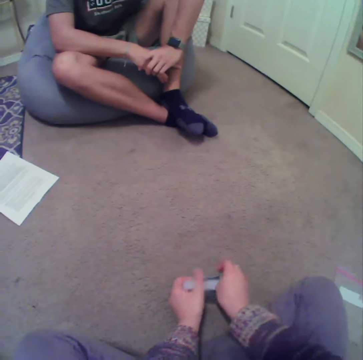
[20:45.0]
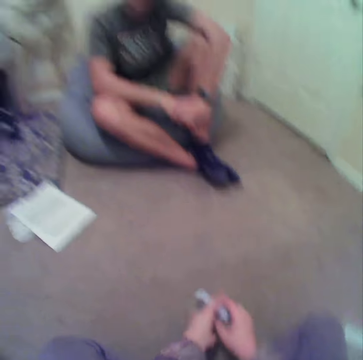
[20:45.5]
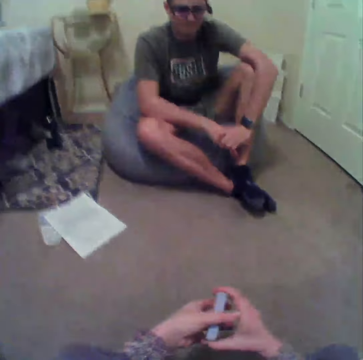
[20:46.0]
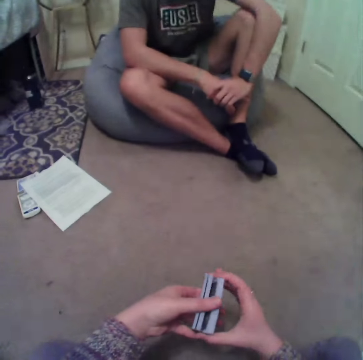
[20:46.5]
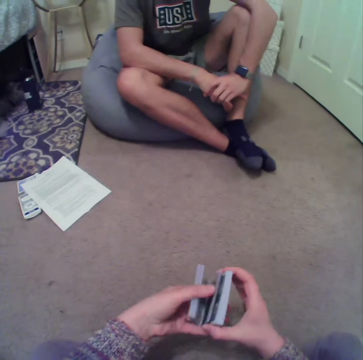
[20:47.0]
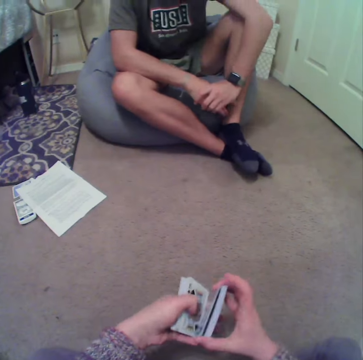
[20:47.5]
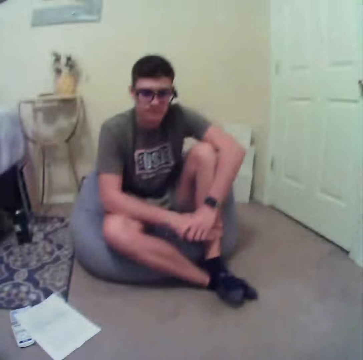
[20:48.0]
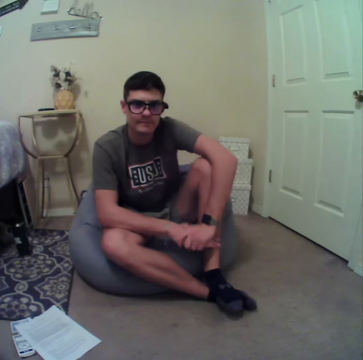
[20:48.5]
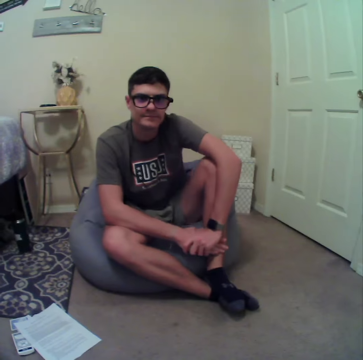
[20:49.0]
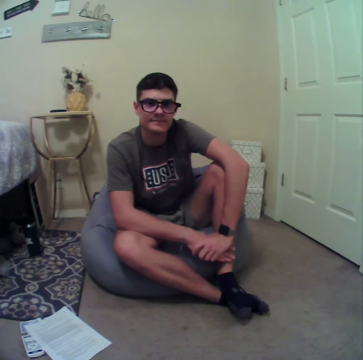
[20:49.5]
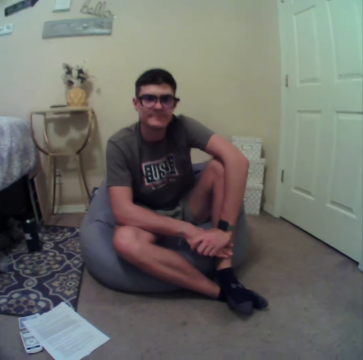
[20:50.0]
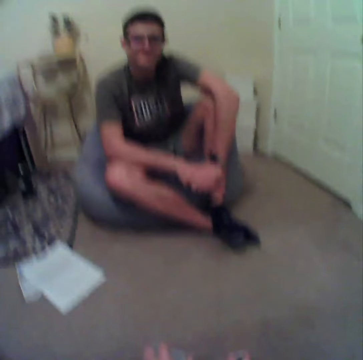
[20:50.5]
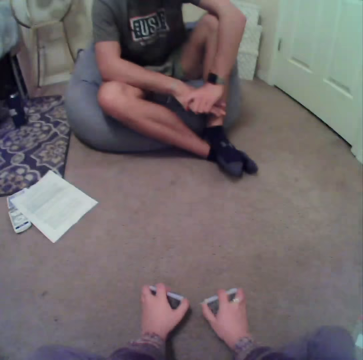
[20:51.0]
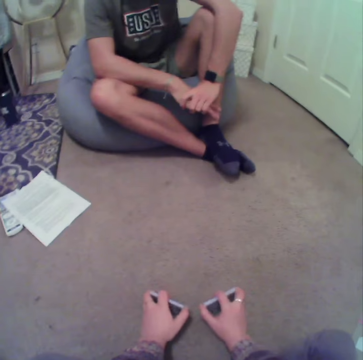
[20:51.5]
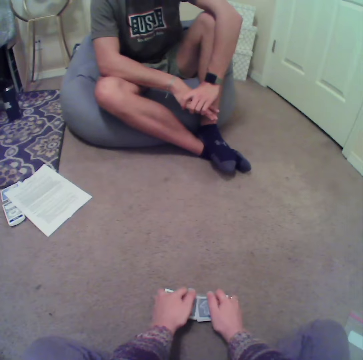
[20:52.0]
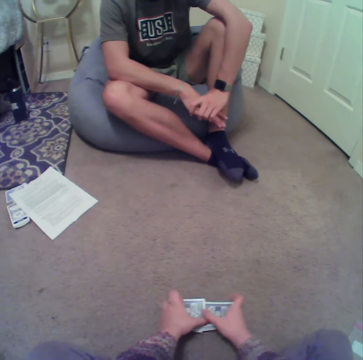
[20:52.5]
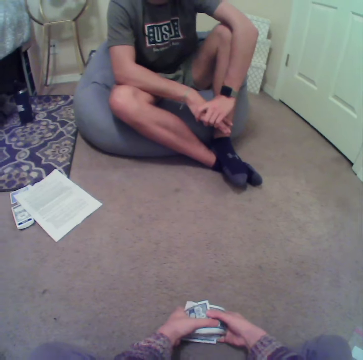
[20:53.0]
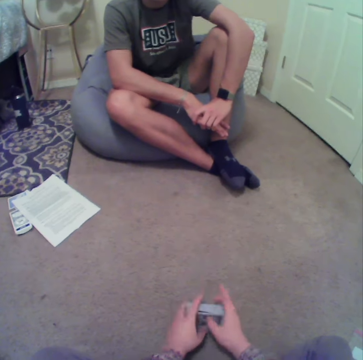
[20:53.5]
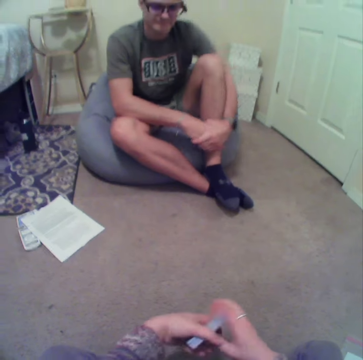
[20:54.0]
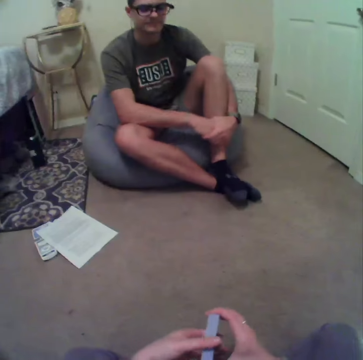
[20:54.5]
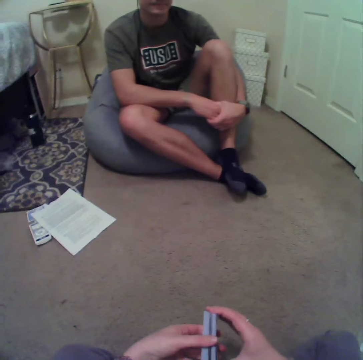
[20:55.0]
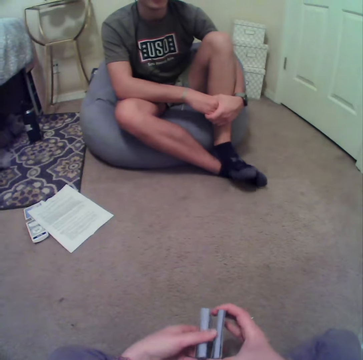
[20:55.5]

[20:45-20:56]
The camera wearer arranges cards.

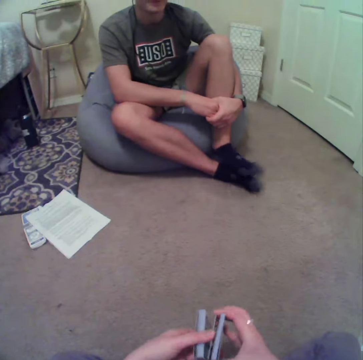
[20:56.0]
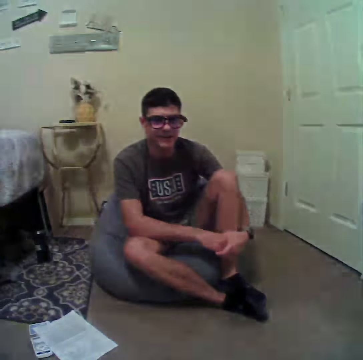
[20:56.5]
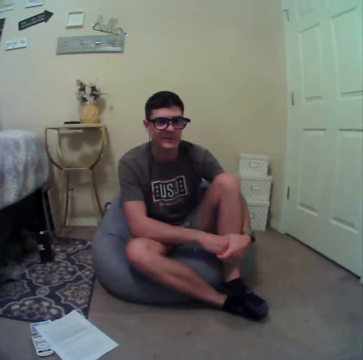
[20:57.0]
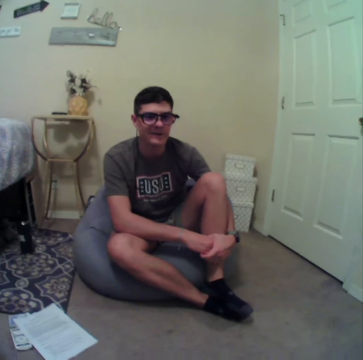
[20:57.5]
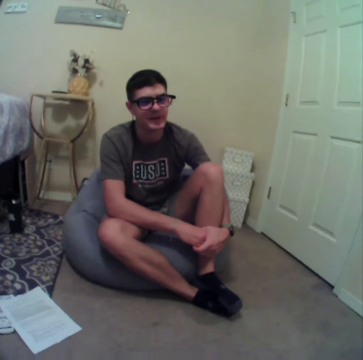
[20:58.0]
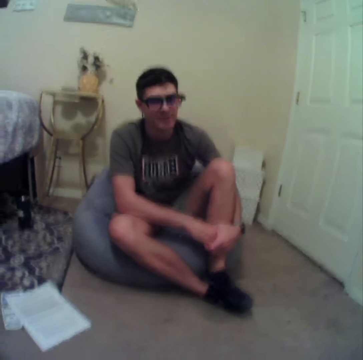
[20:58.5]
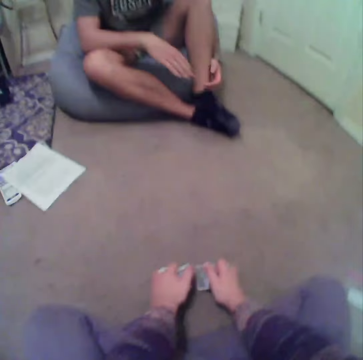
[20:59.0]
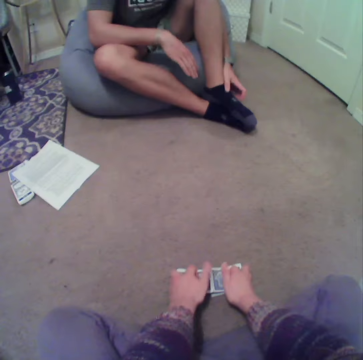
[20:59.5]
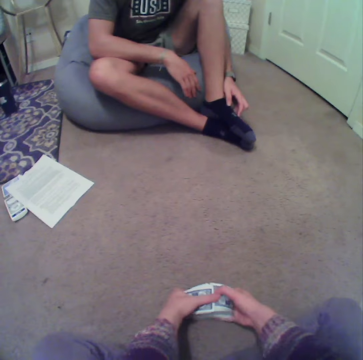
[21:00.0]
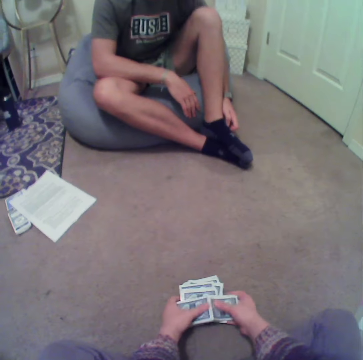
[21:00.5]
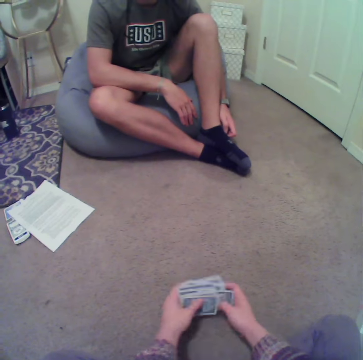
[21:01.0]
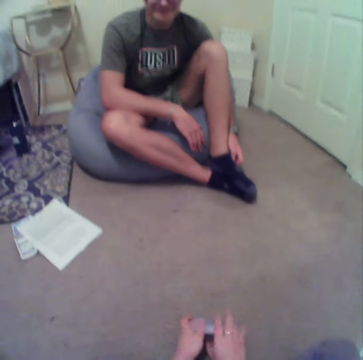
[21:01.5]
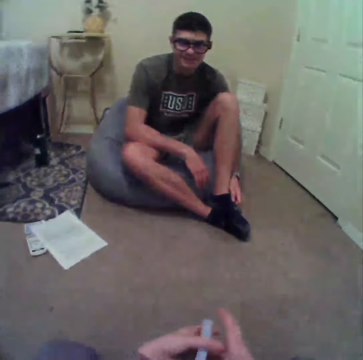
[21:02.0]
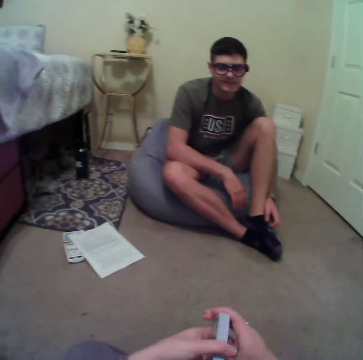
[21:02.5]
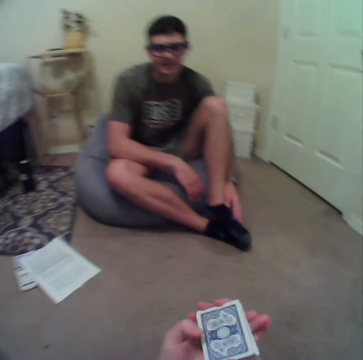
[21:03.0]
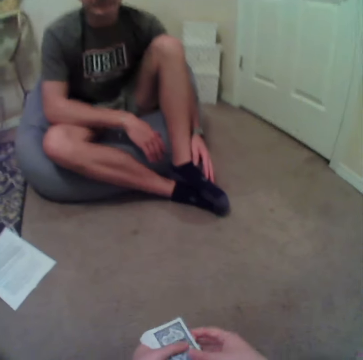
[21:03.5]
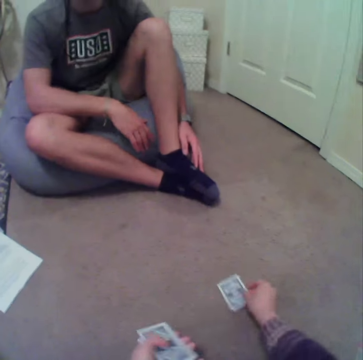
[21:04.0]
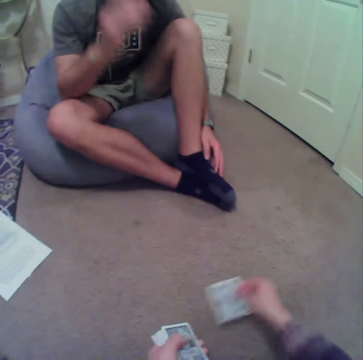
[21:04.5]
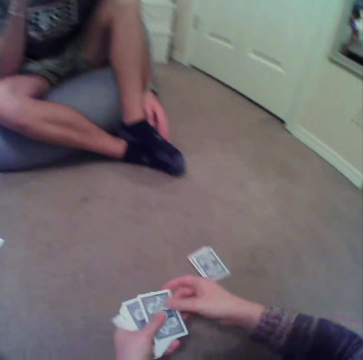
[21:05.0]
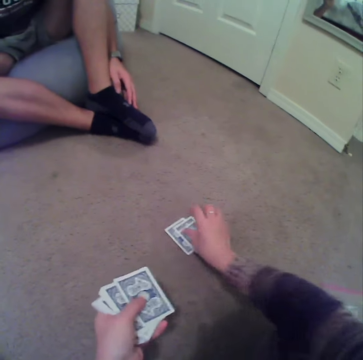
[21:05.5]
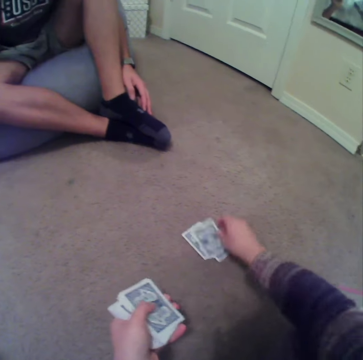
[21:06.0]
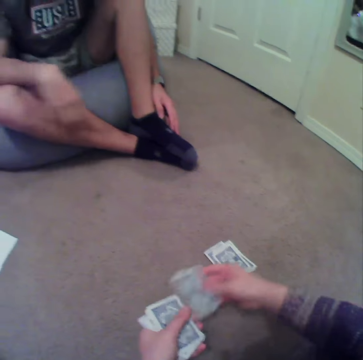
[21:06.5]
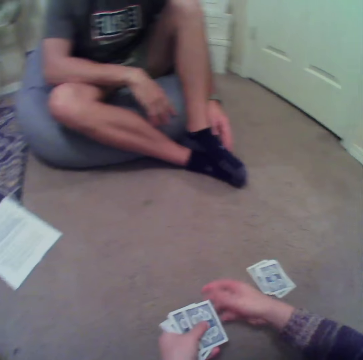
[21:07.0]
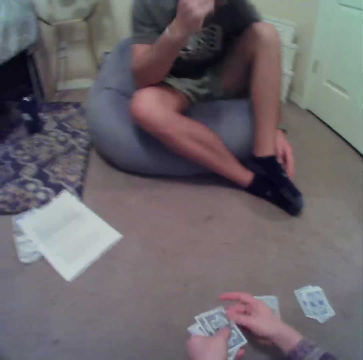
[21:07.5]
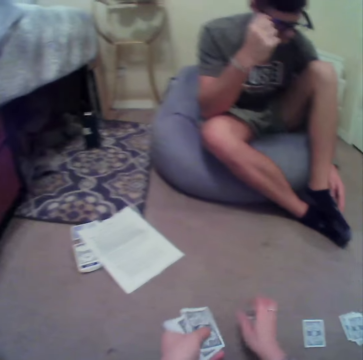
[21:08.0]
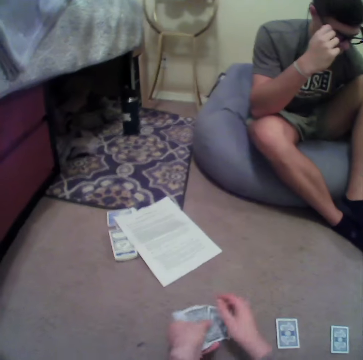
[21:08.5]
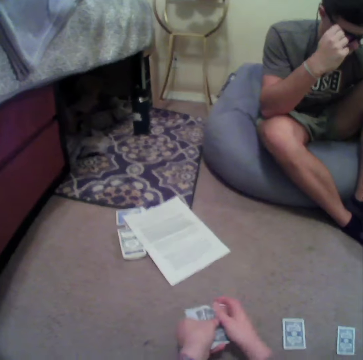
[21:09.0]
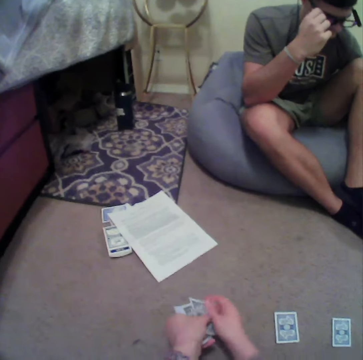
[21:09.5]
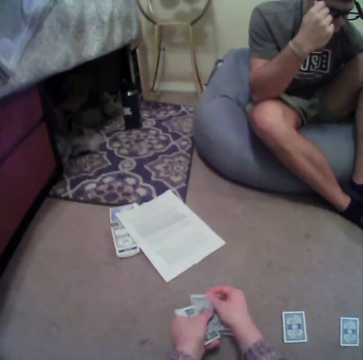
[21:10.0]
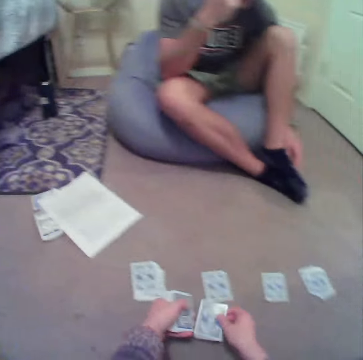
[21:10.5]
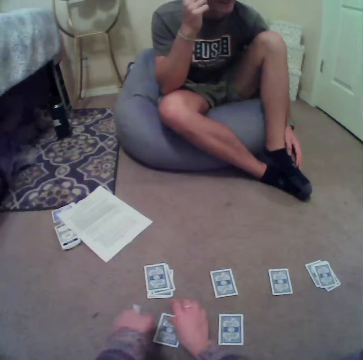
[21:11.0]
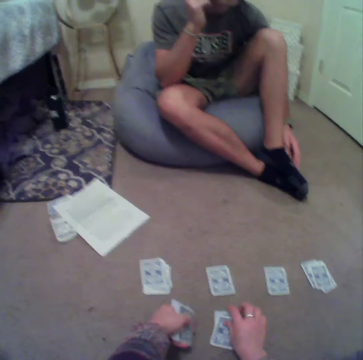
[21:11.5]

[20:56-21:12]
A person converses with the camera wearer. The camera wearer mixes cards on the floor. They align the cards. They put cards on the floor. They arrange the cards on the floor. The person touches the face. The camera wearer puts cards on the floor. The person touches the glasses.

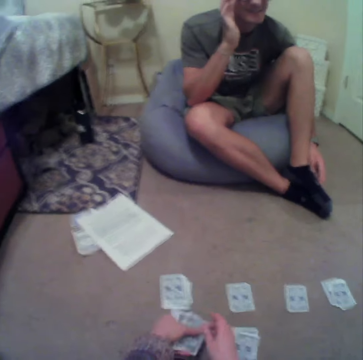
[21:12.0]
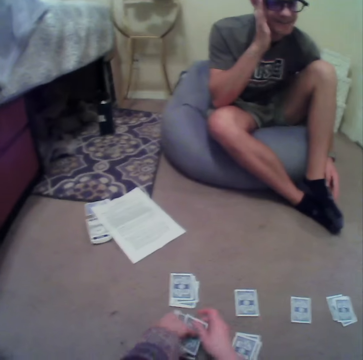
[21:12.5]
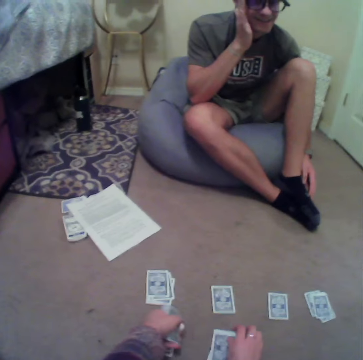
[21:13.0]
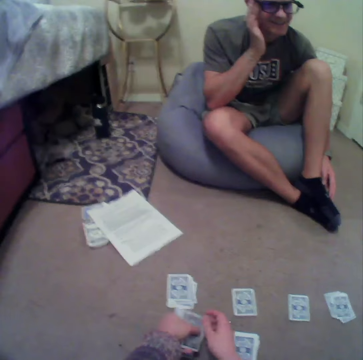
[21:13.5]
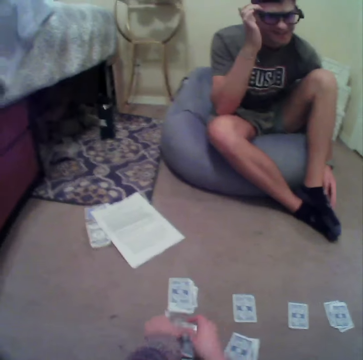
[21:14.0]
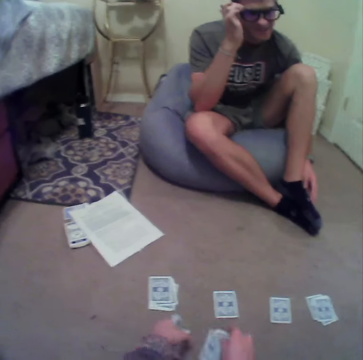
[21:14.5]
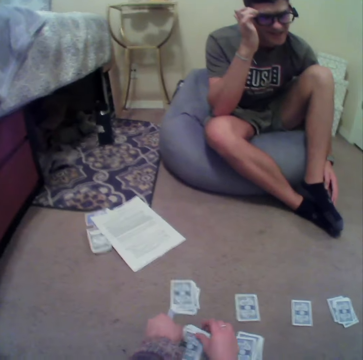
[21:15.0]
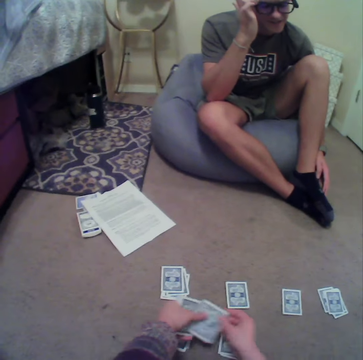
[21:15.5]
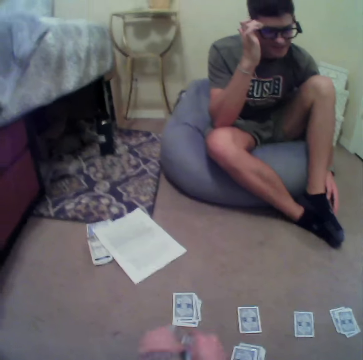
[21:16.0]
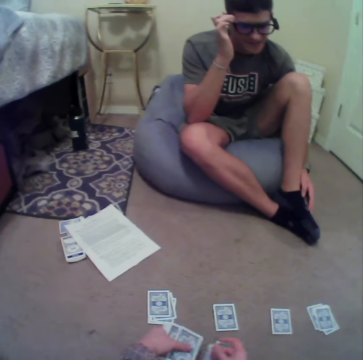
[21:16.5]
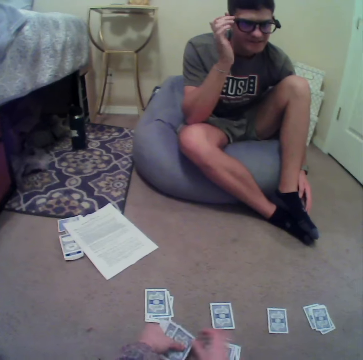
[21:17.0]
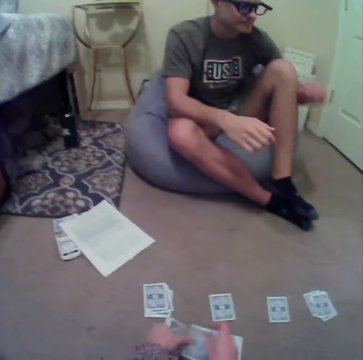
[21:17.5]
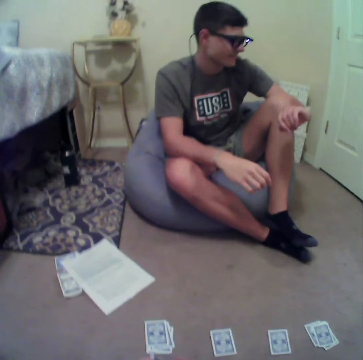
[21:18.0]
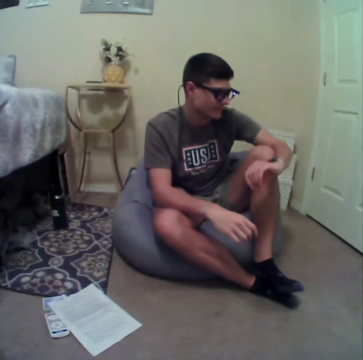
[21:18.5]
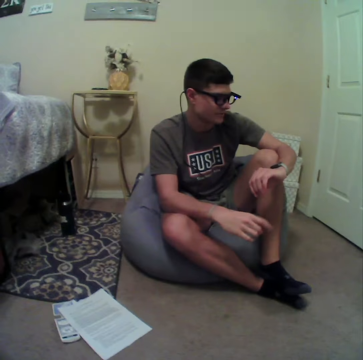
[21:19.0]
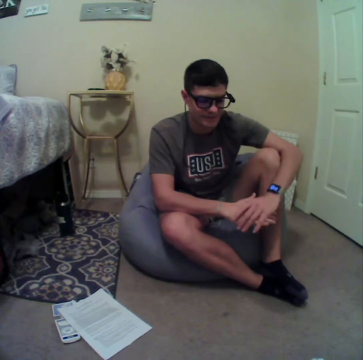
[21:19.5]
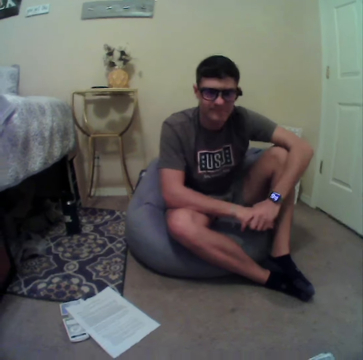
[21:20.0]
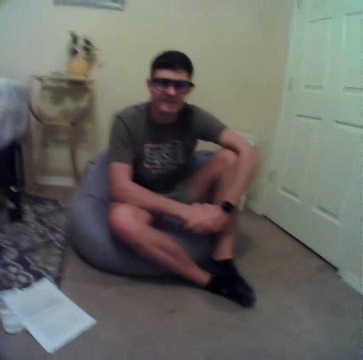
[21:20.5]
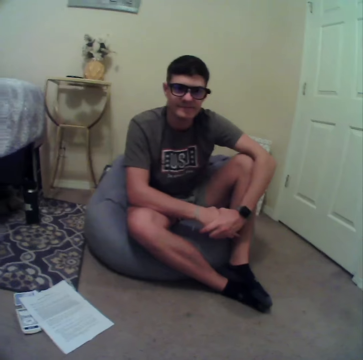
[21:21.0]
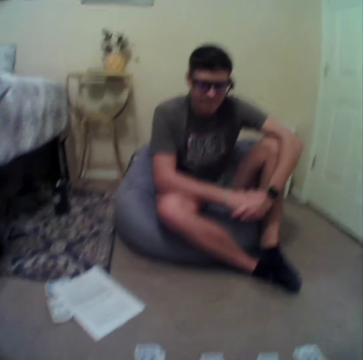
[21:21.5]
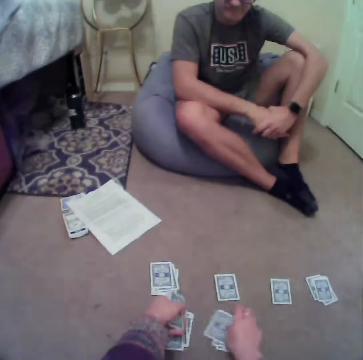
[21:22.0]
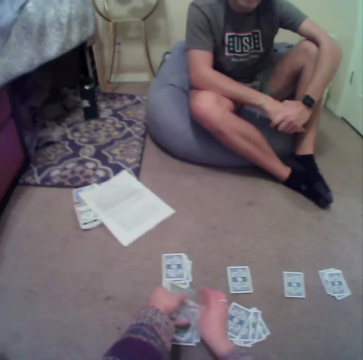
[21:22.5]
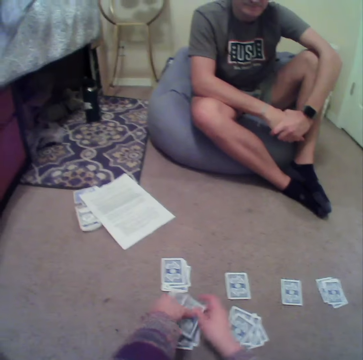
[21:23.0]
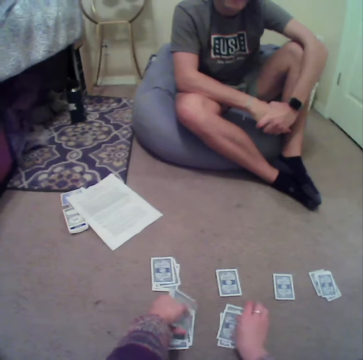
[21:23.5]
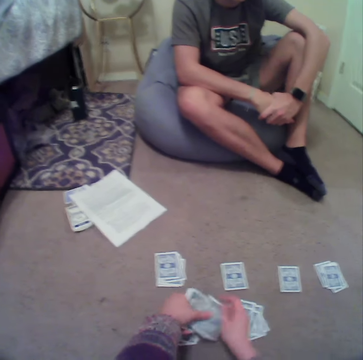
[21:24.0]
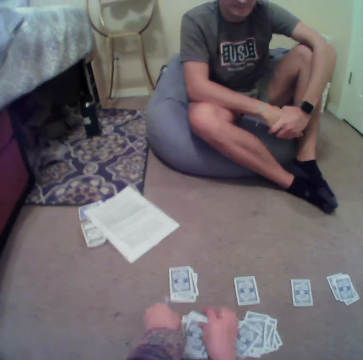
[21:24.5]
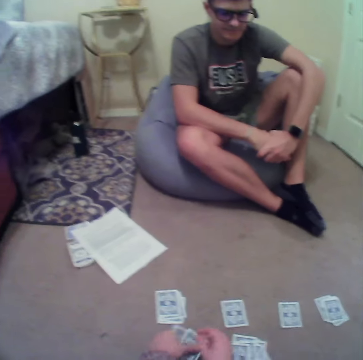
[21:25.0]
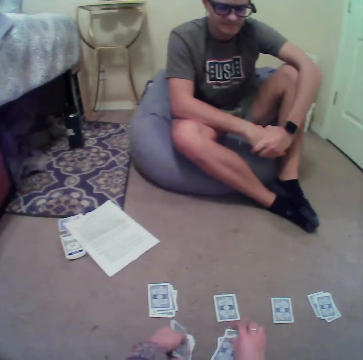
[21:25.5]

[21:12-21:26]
A person checks on the watch. The person converses with the camera wearer. The camera wearer puts cards on the floor.
